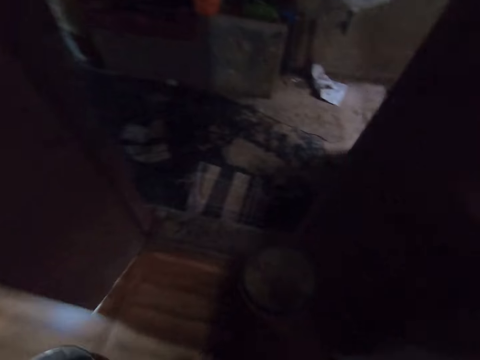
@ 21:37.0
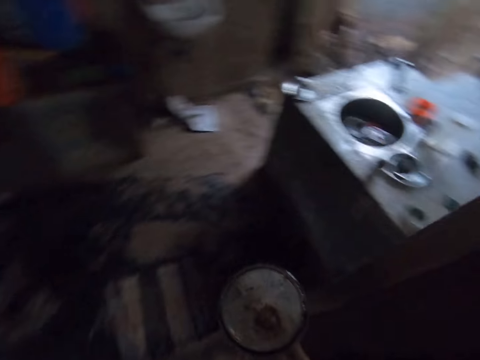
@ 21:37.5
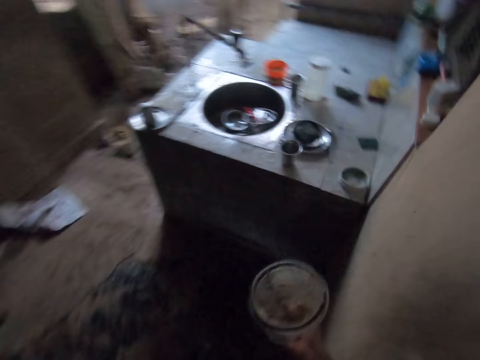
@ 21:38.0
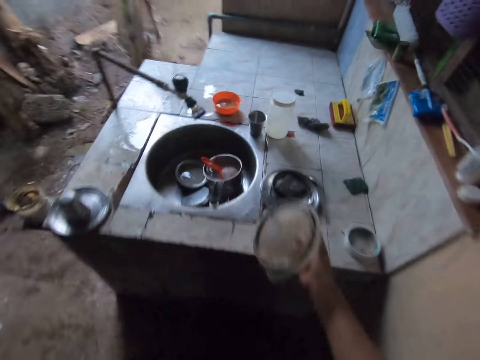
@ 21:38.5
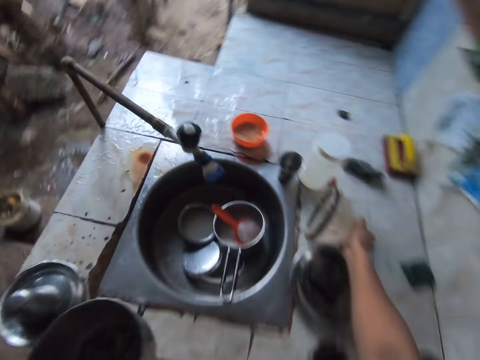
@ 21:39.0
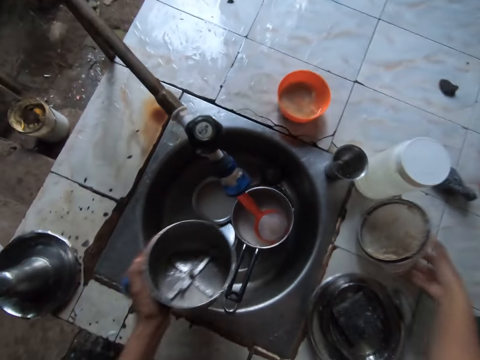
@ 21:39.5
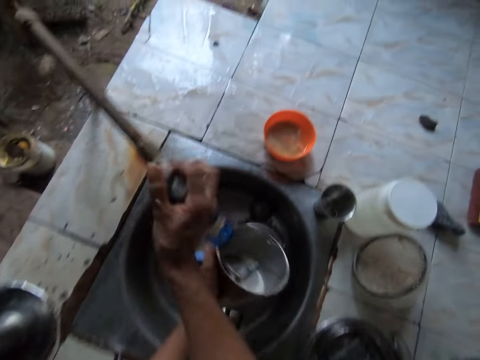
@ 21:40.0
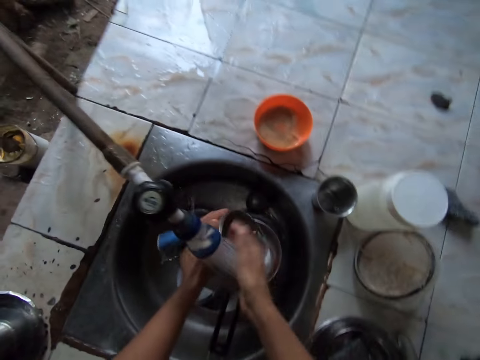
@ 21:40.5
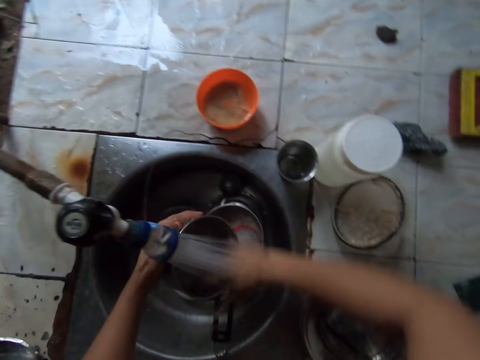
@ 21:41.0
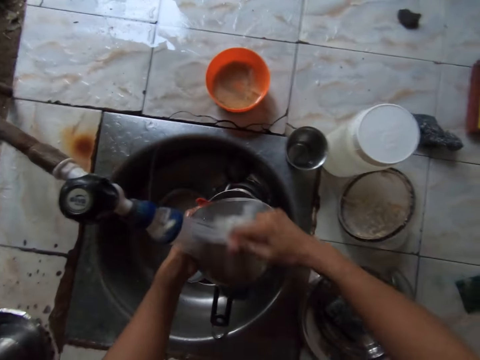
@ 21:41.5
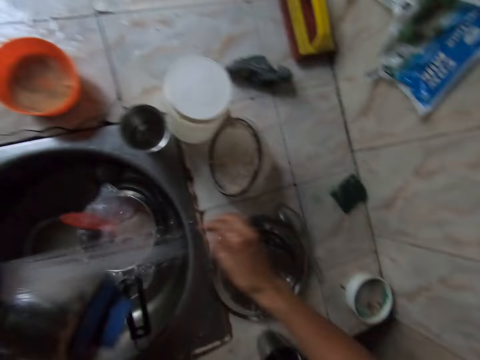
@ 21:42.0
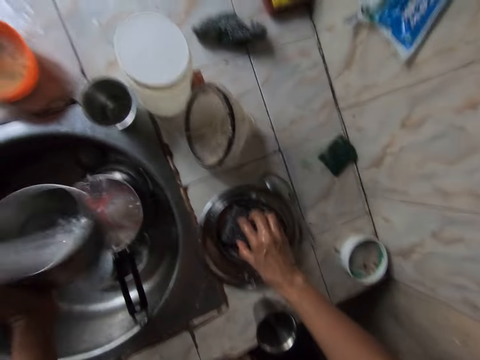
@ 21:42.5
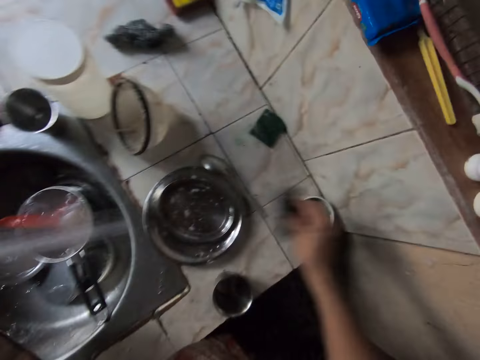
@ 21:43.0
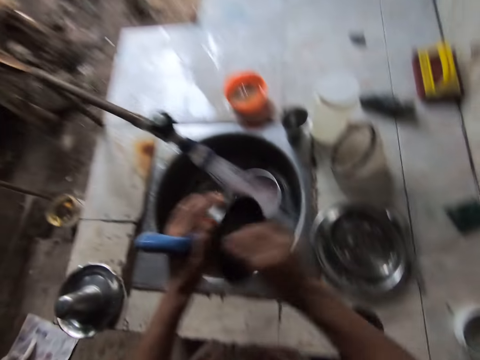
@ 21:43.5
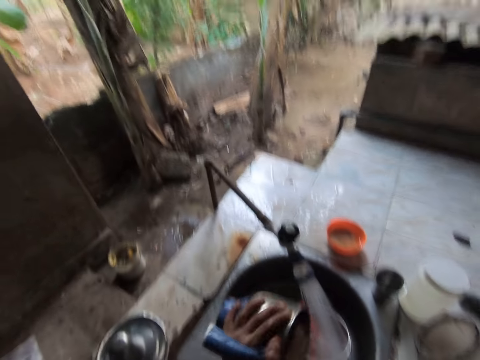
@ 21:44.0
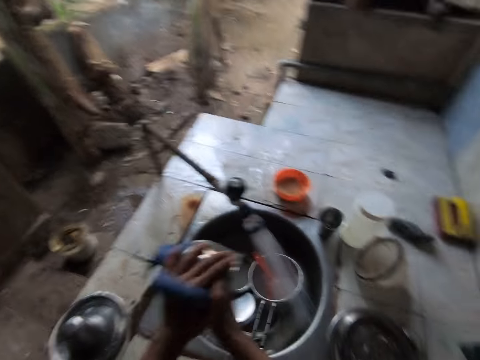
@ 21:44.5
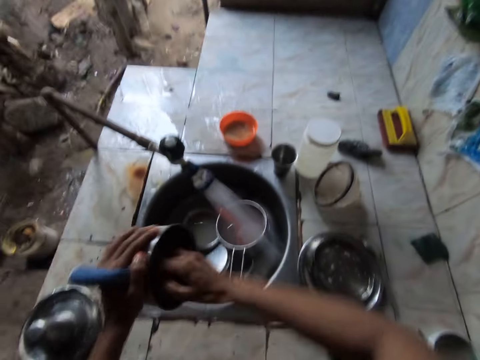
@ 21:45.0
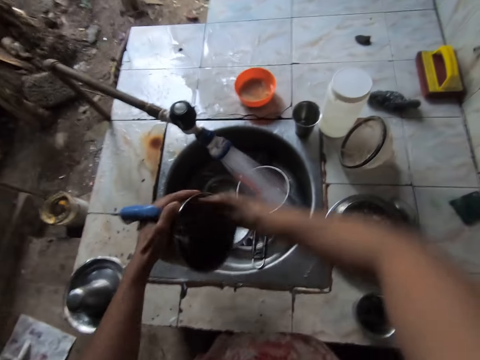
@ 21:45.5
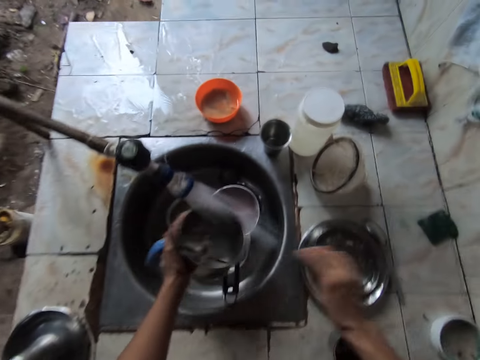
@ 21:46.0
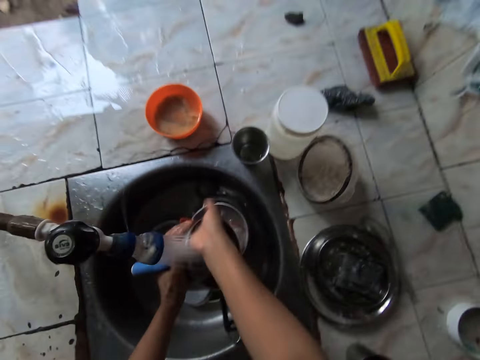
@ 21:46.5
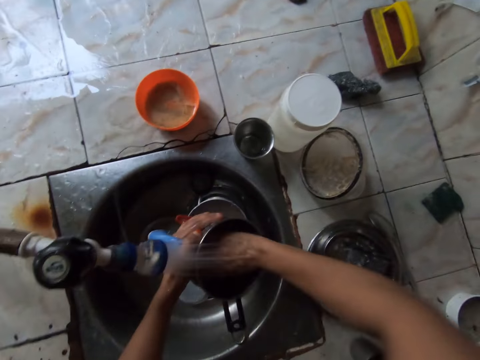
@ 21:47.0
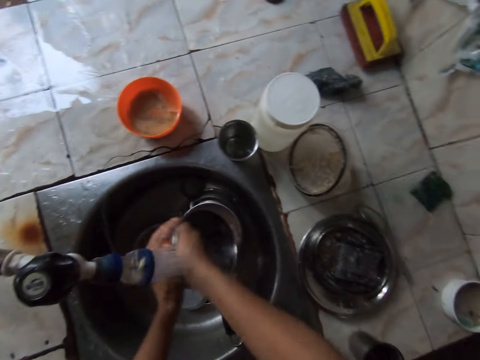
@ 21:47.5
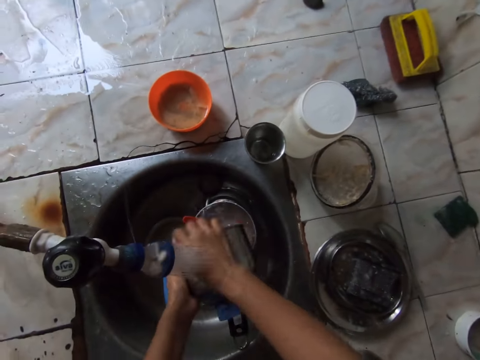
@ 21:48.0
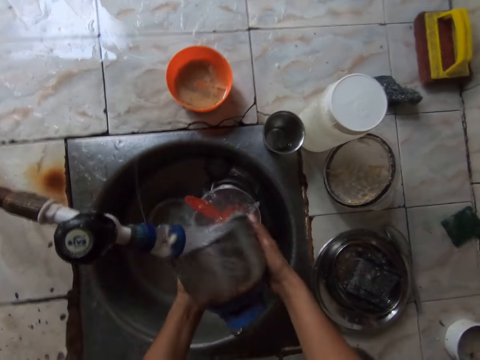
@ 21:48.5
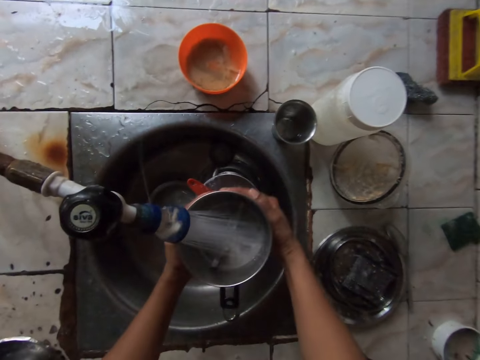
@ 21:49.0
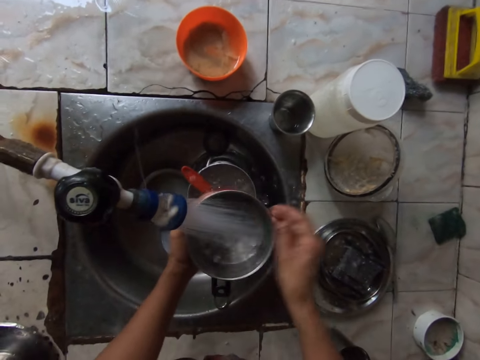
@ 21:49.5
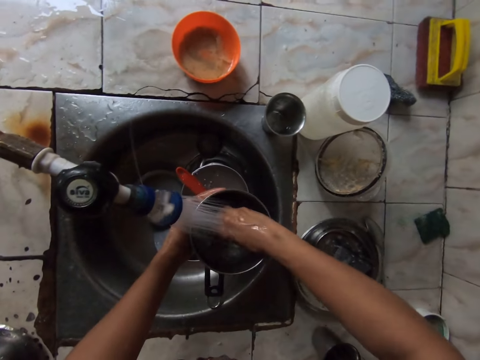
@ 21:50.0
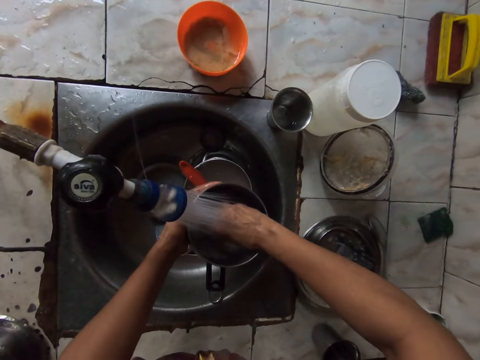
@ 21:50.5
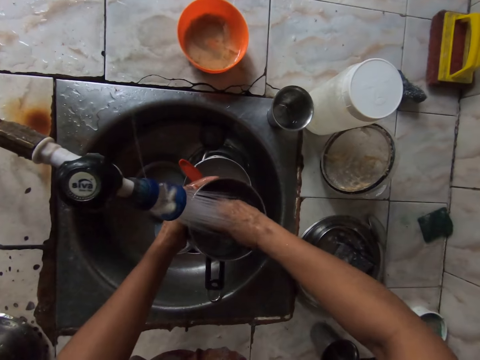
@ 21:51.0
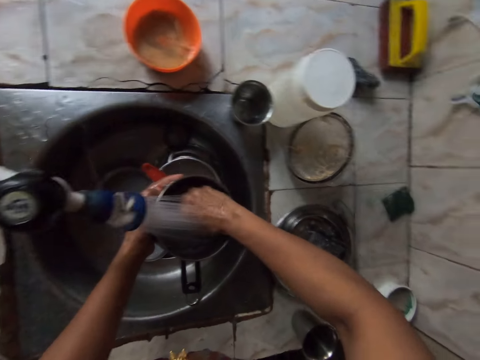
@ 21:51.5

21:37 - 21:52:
The camera wearer drops the lid in his right hand on the countertop. He opens the tap with his right hand. He washes the blender under the tap with both hands. He picks the sponge from the stainless bowl with his right hand. He dips the sponge in his right hand in the bowl of soap. He washes the blender in his left hand with the sponge in his right hand. He drops the sponge in his right hand in the bowl. He washes the blender under the tap with both hands.

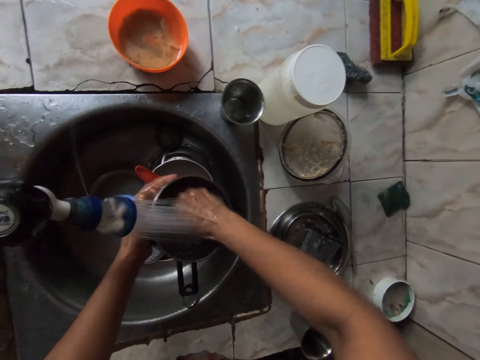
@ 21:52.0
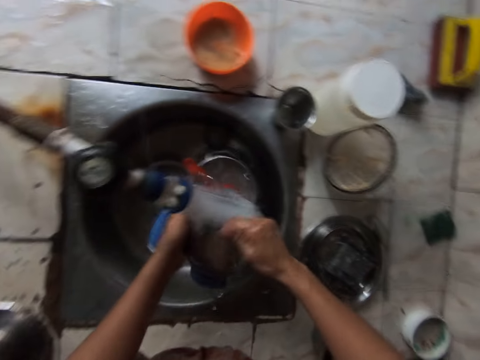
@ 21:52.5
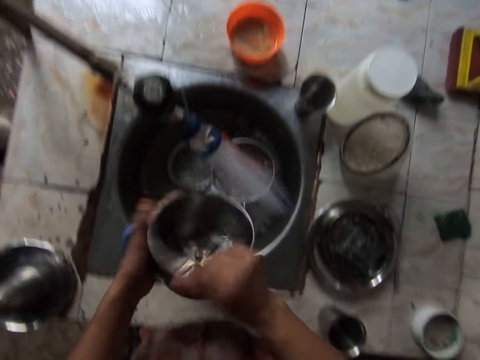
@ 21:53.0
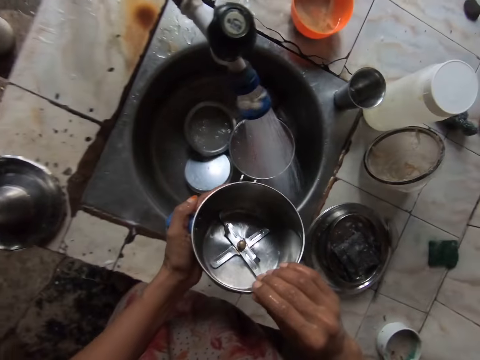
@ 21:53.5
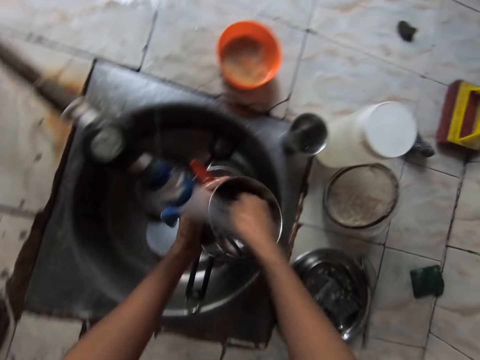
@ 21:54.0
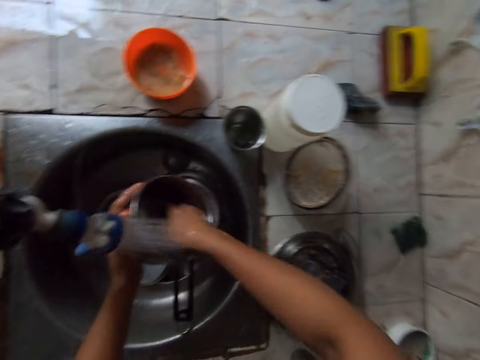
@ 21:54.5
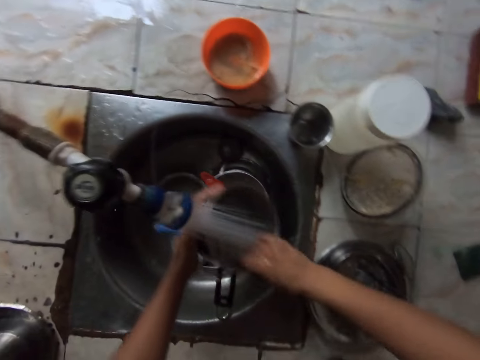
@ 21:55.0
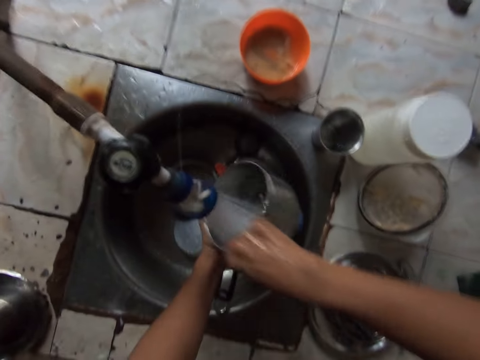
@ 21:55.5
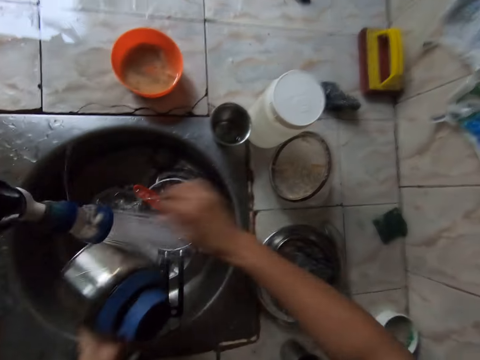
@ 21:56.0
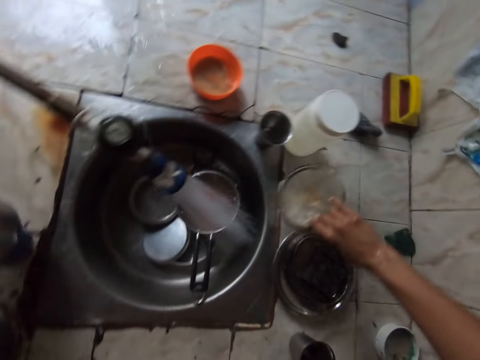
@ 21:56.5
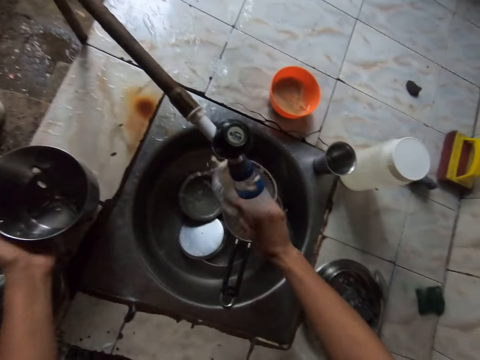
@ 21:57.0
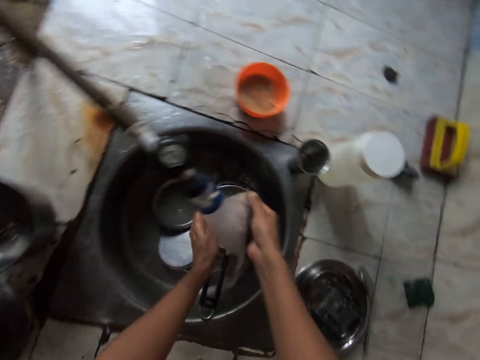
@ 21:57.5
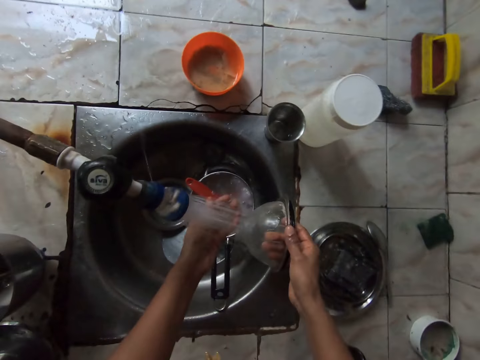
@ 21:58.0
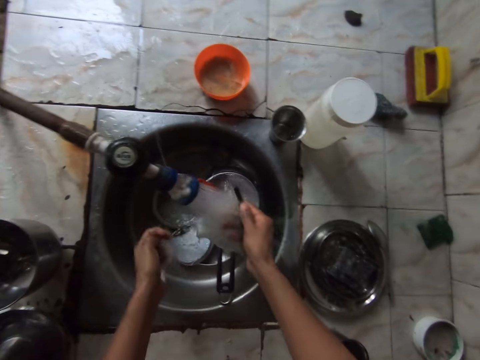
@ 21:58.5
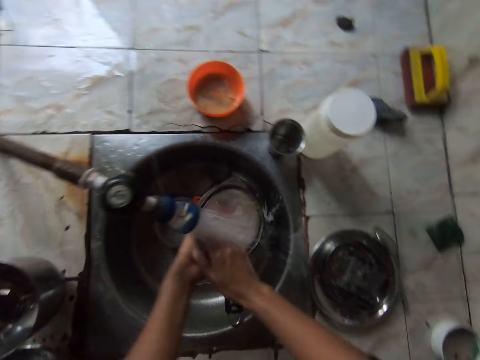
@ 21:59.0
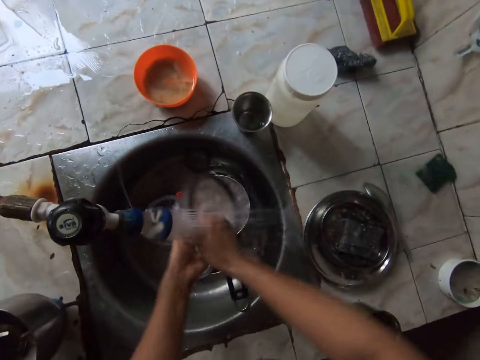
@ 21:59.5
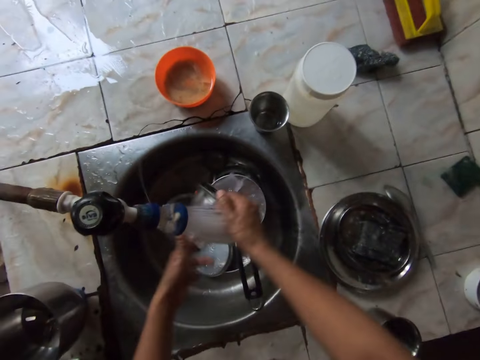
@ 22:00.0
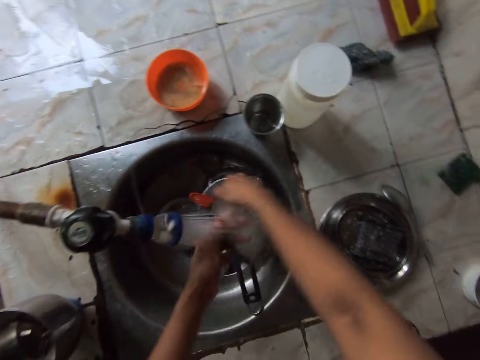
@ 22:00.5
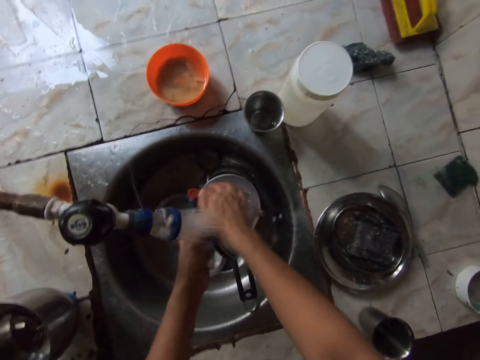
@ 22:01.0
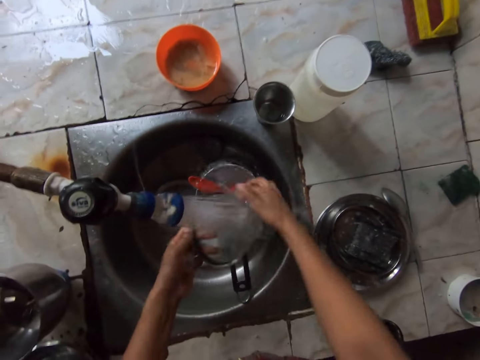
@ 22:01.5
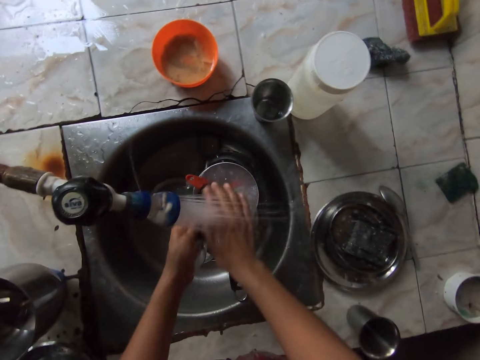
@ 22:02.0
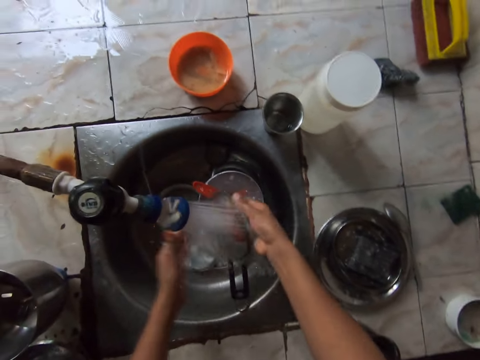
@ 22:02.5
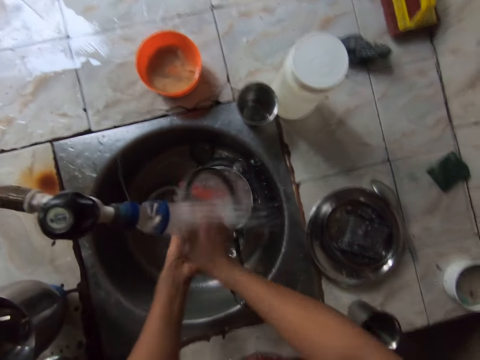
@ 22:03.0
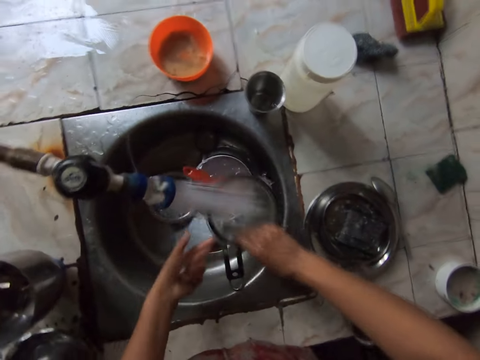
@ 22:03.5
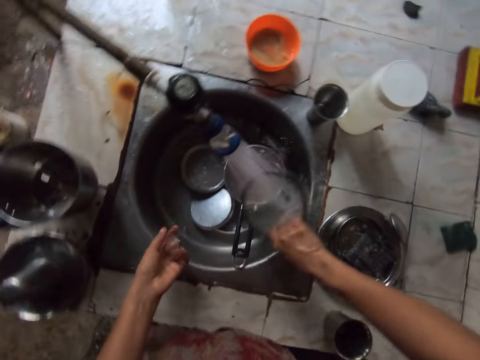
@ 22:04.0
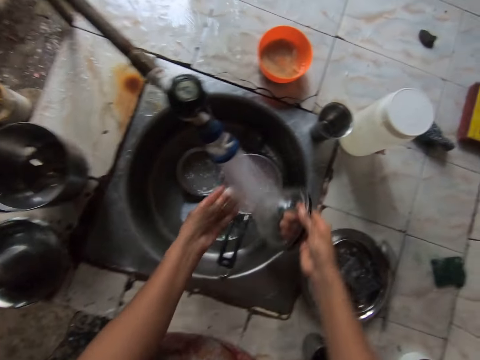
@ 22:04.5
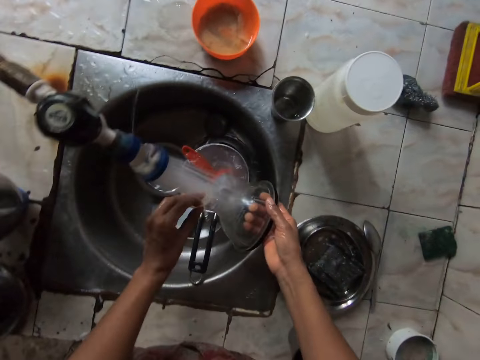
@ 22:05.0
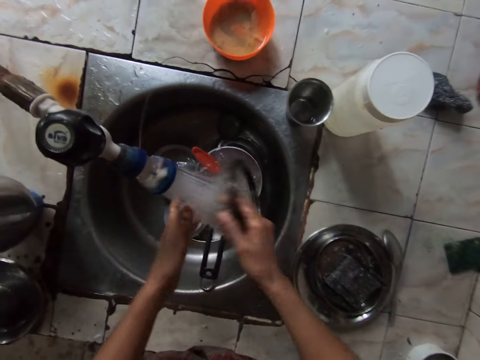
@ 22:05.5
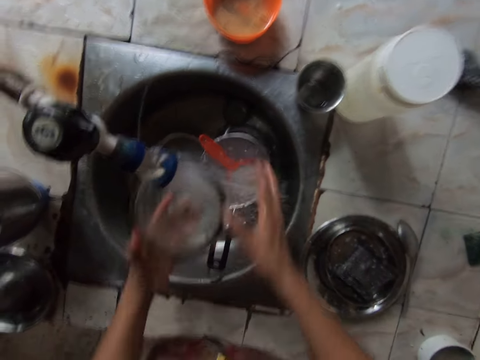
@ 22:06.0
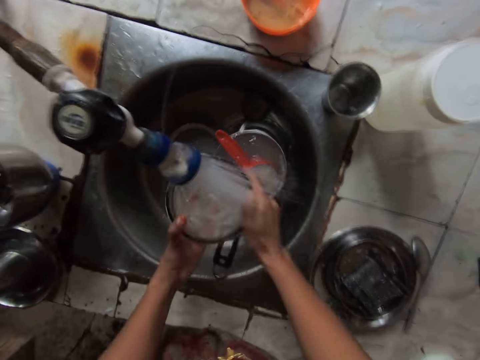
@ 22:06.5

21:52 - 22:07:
The camera wearer picks the lid from the countertop with his right hand. He drops the blender in his left hand on the countertop. He washes the lid under the tap with both hands.
